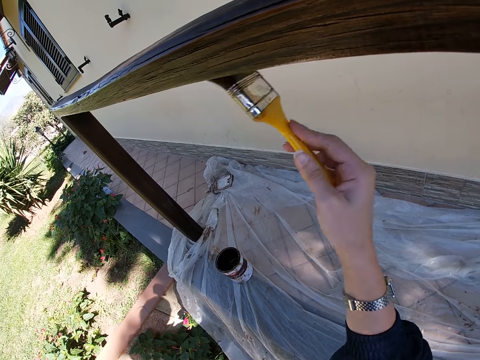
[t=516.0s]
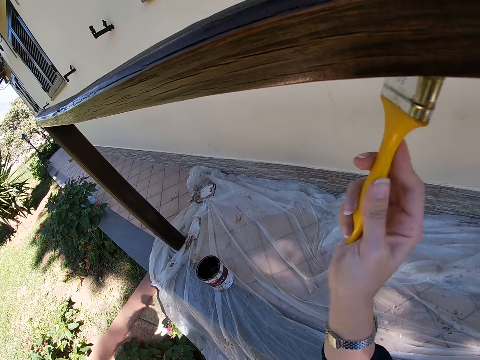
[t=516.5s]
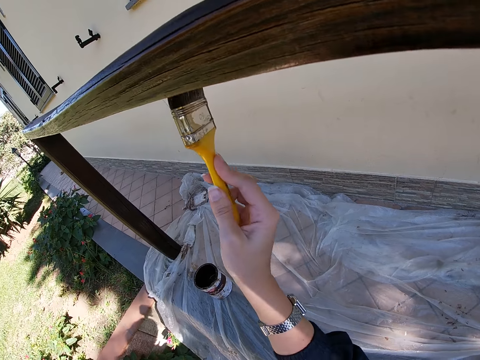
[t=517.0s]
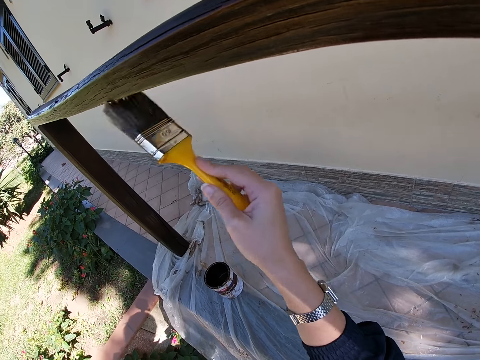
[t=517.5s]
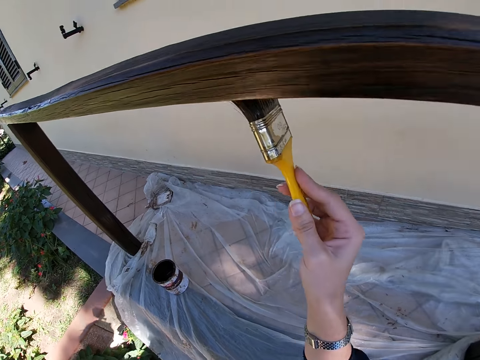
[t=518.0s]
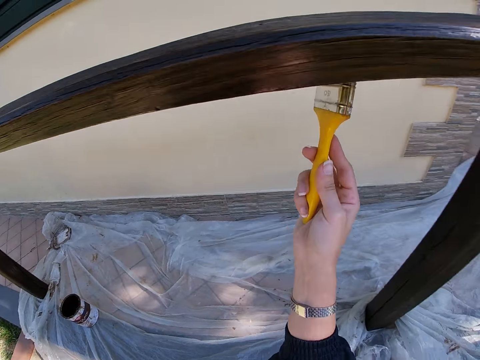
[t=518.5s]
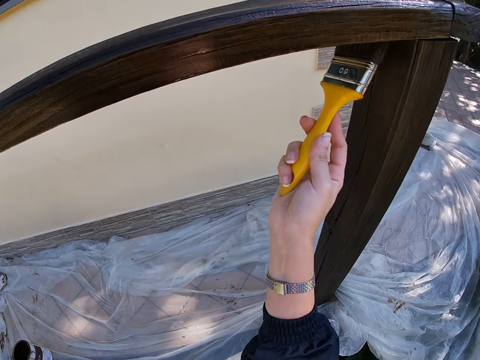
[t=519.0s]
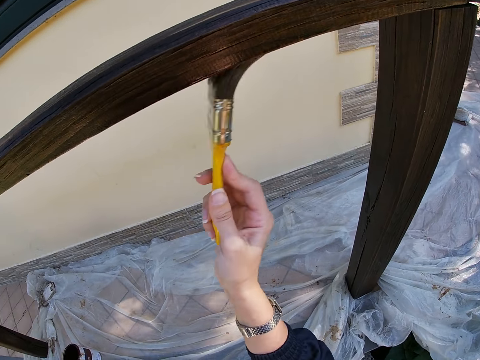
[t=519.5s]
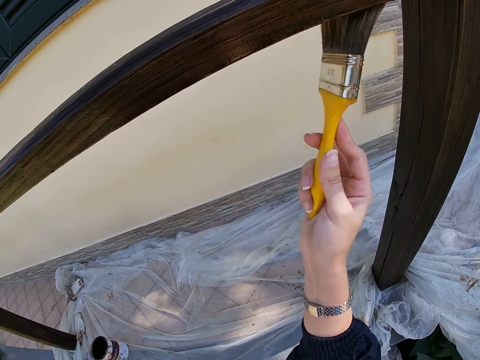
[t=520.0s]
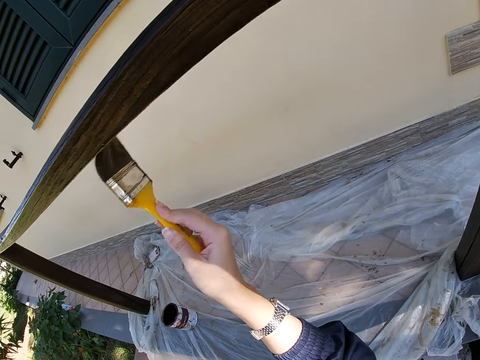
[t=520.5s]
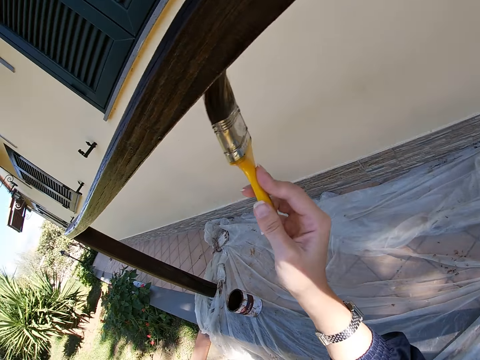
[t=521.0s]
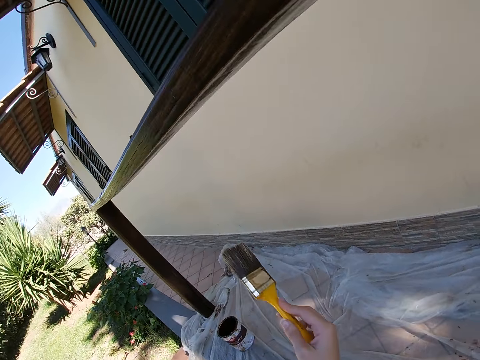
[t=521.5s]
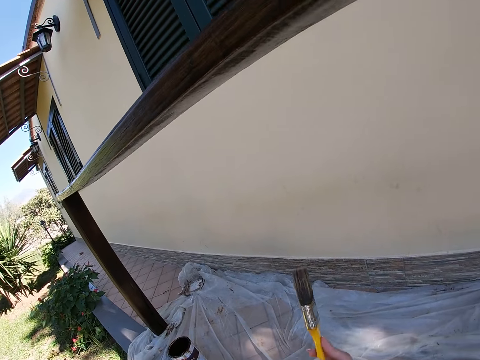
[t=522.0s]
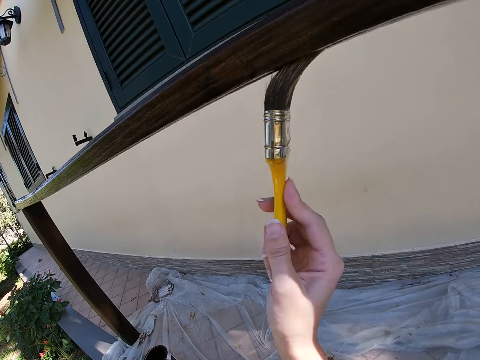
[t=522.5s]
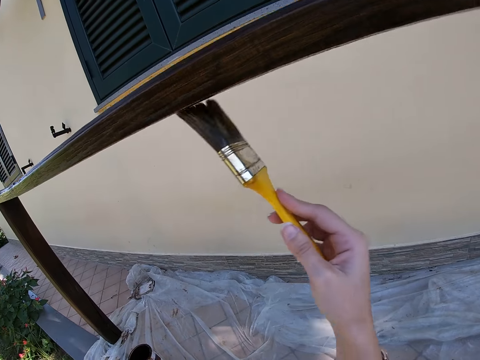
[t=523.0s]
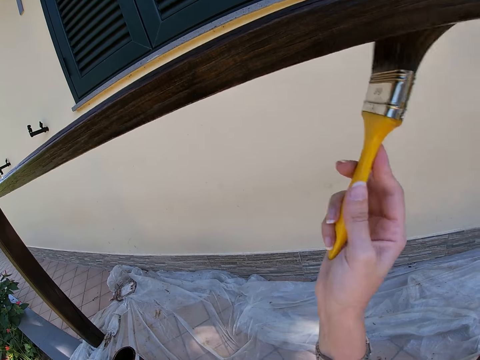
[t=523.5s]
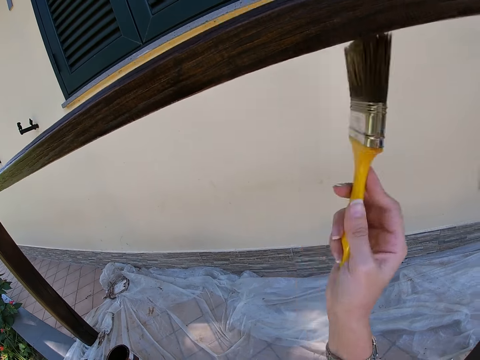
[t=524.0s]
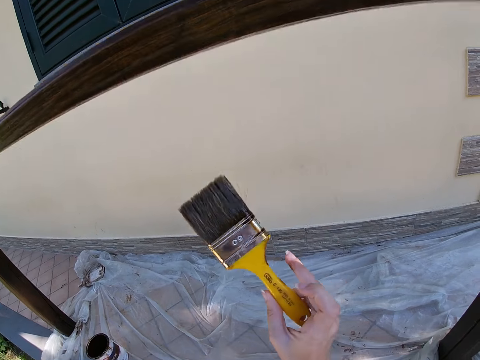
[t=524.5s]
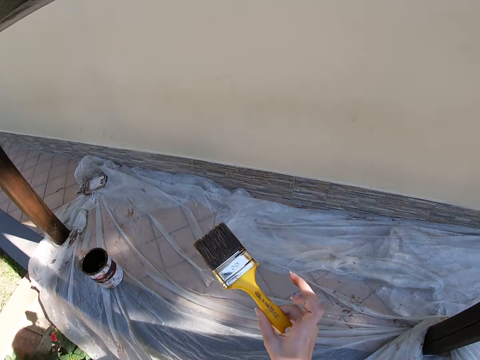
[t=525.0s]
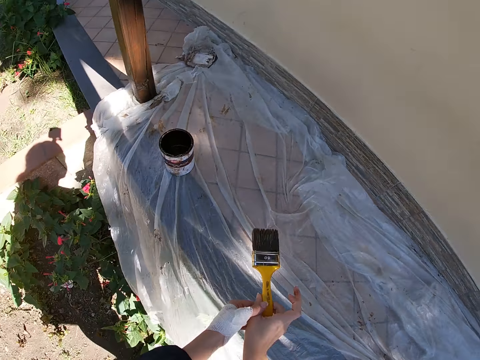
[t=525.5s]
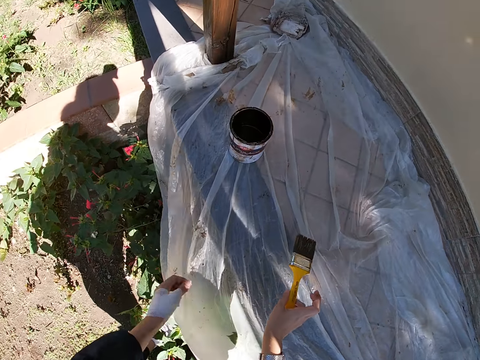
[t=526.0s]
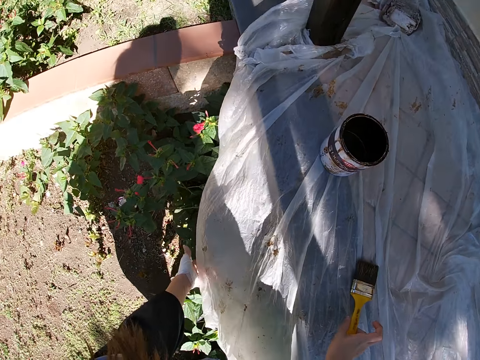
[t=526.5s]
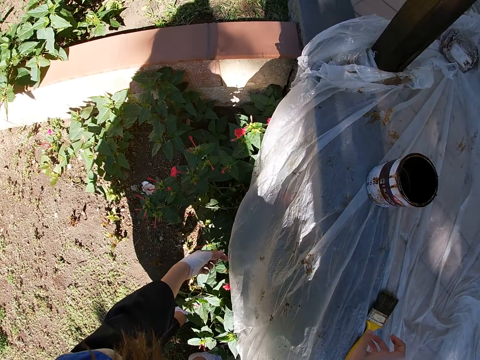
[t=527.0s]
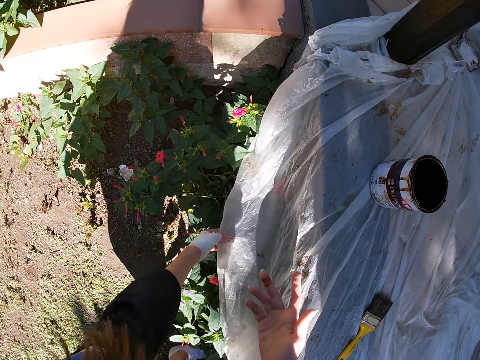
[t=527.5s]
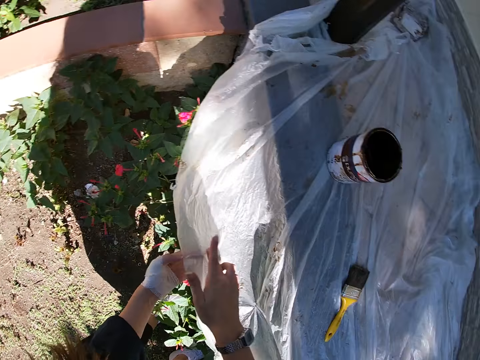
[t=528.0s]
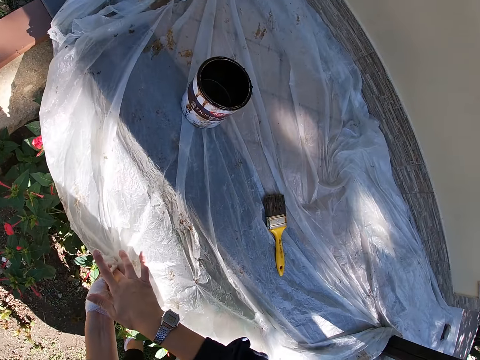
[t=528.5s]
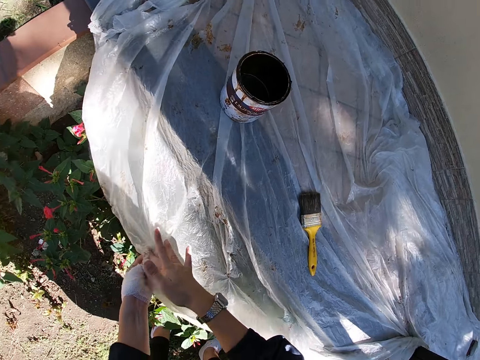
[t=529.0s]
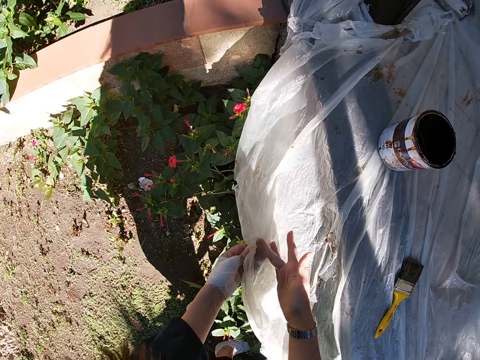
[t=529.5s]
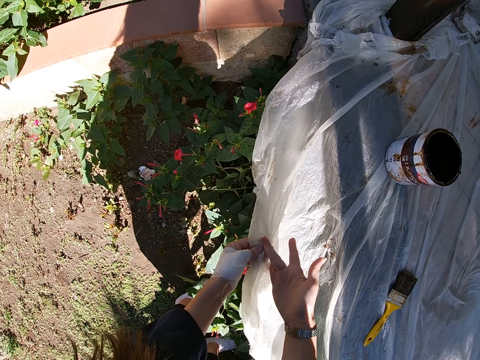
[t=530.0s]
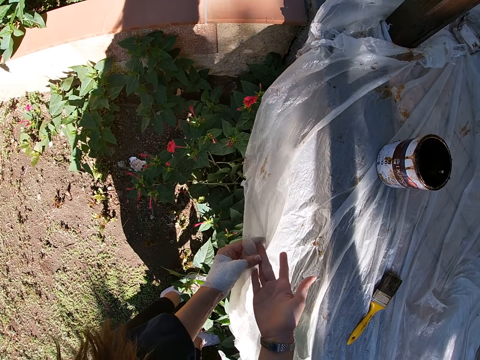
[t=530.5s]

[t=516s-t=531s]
The camera wearer drops the paint brush on the nylon on the balcony floor. She wipes her hand on the nylon paper that is on the floor.

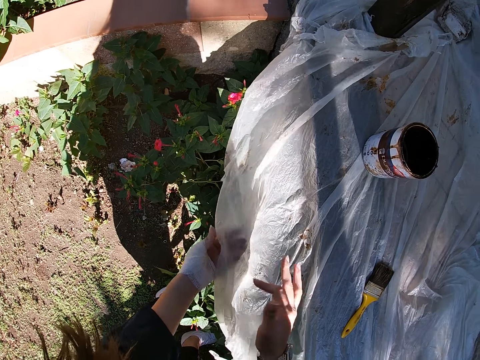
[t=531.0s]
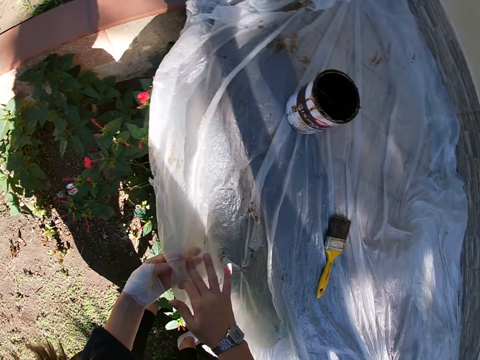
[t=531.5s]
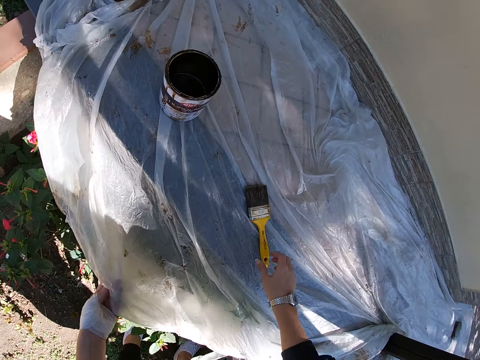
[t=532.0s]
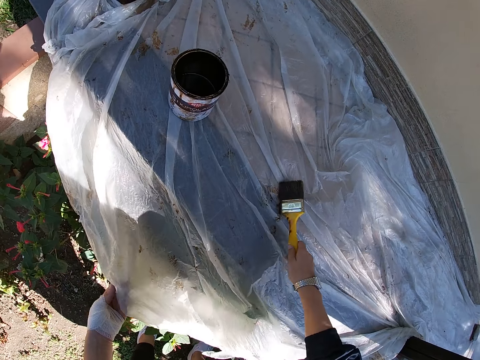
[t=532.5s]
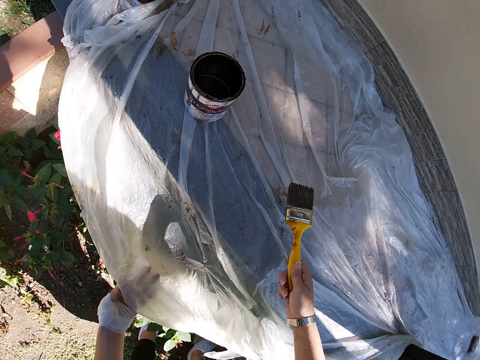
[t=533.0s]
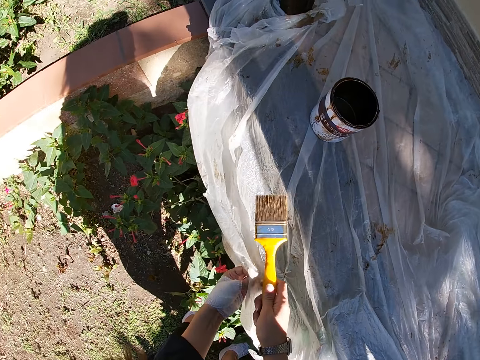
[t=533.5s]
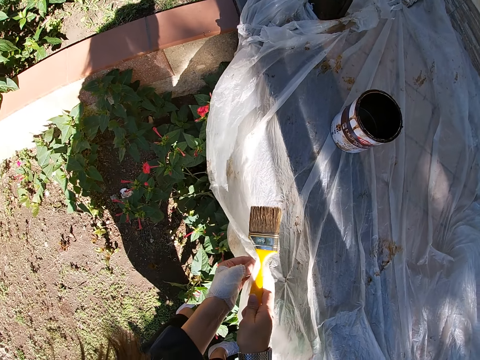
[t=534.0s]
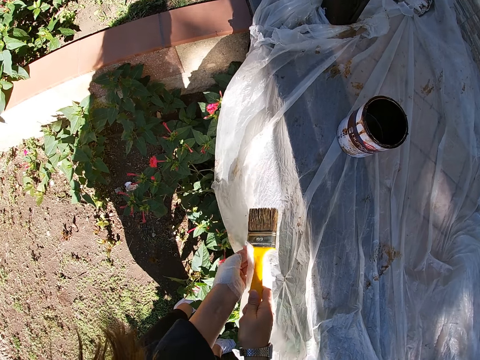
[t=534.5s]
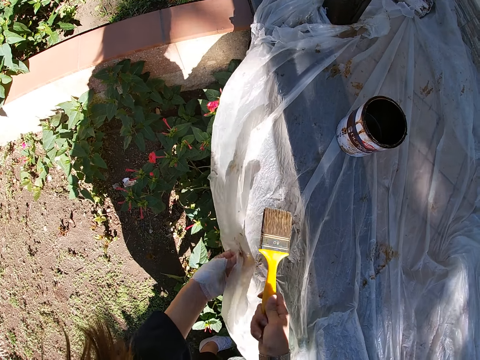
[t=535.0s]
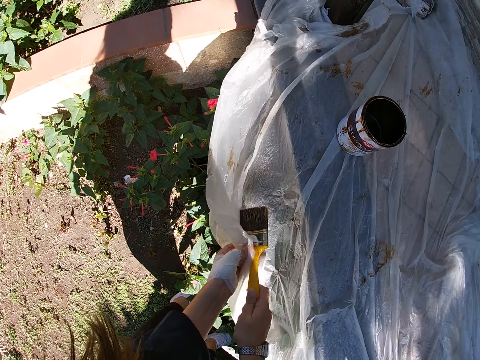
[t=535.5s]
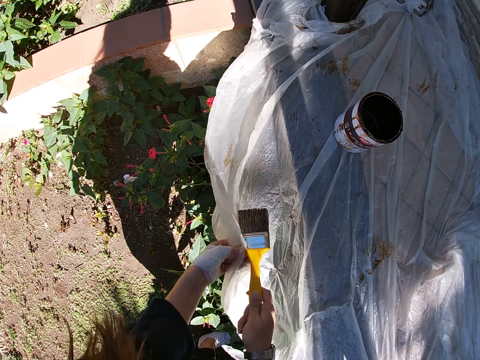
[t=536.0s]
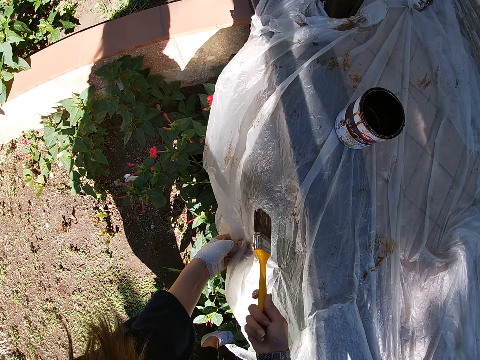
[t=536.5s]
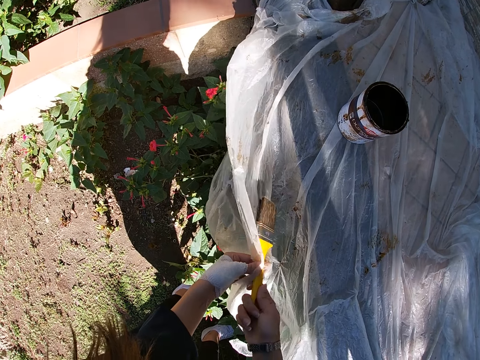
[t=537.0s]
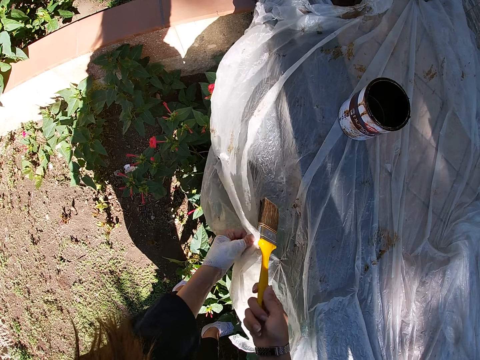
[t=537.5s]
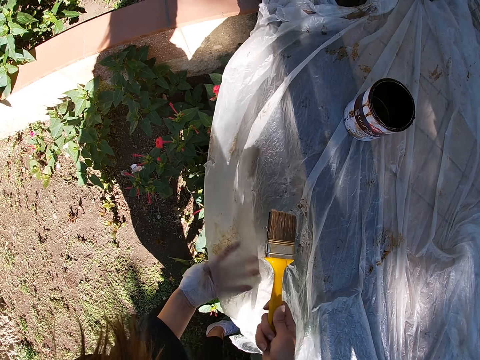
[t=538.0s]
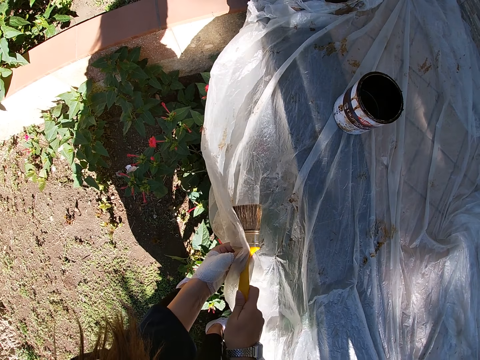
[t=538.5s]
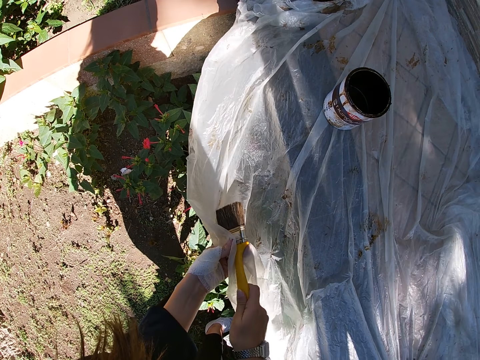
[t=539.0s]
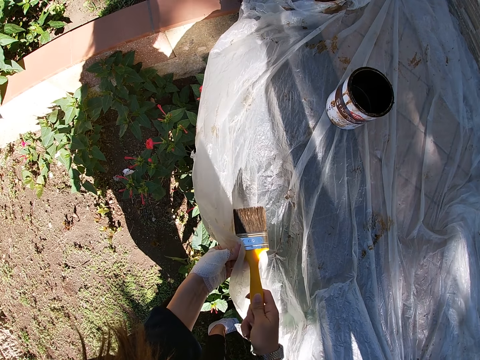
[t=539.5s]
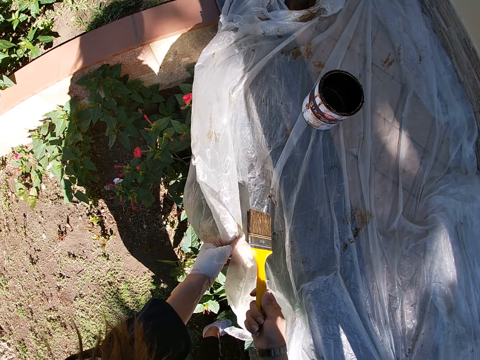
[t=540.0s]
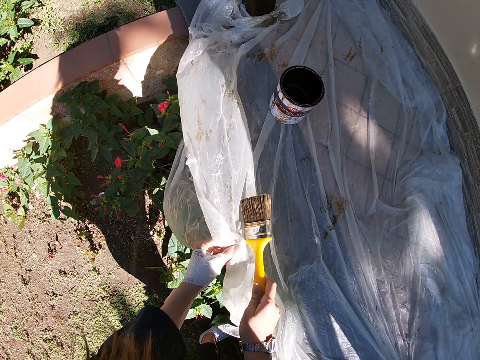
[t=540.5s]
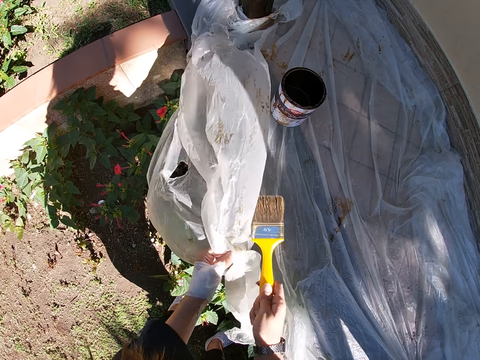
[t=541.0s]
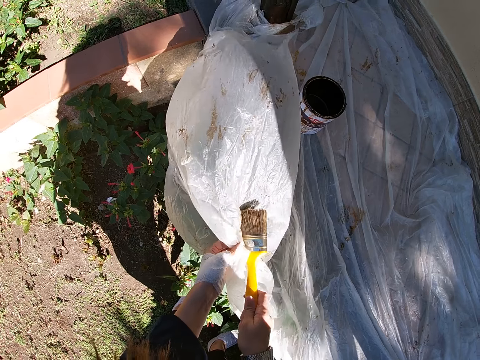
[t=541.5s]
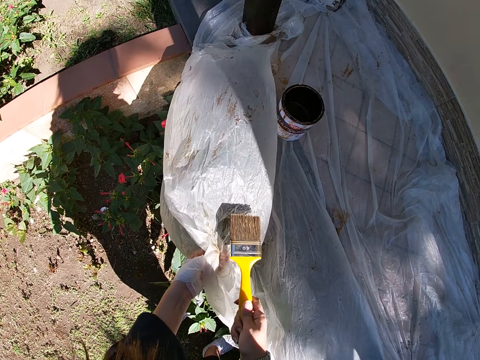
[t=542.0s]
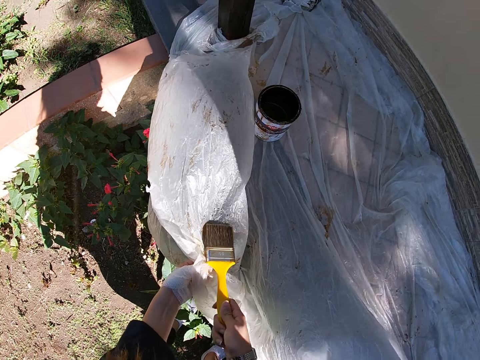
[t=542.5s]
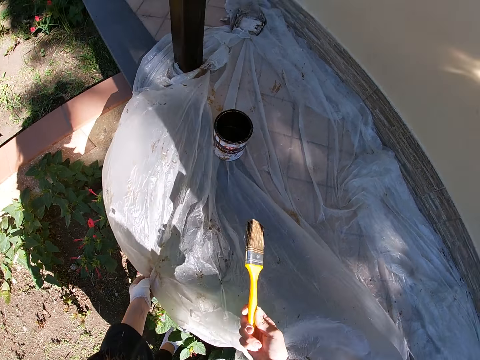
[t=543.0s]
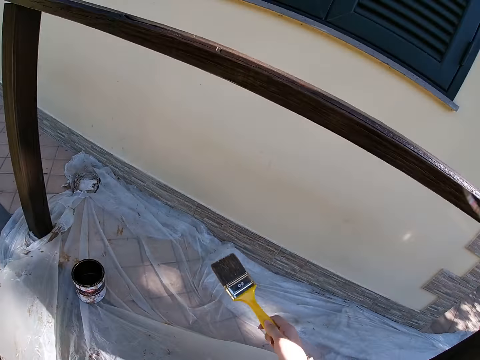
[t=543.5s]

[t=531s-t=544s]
The camera wearer picks up the paint brush from the nylon on the balcony floor. They clean the paint brush with the nylon on the balcony floor.
